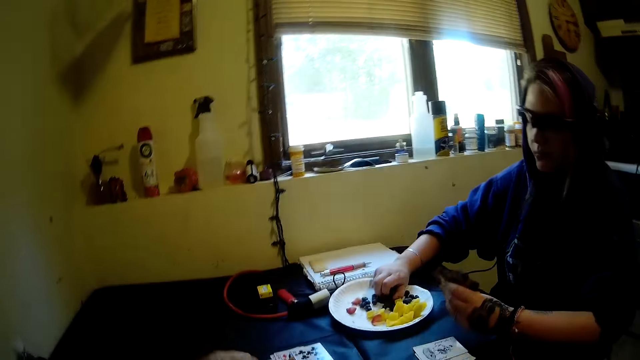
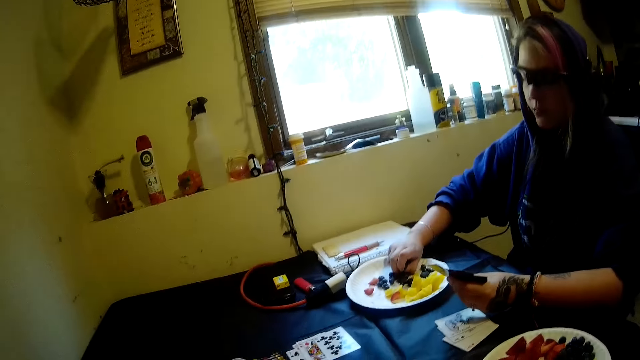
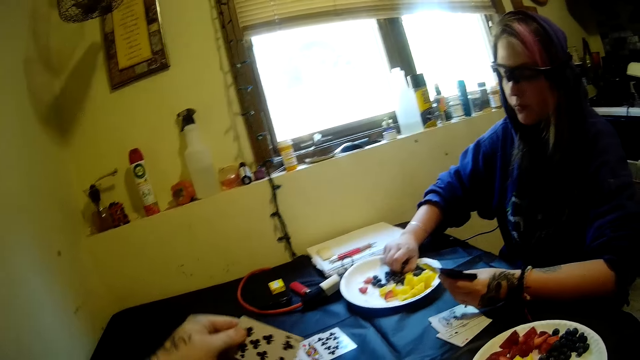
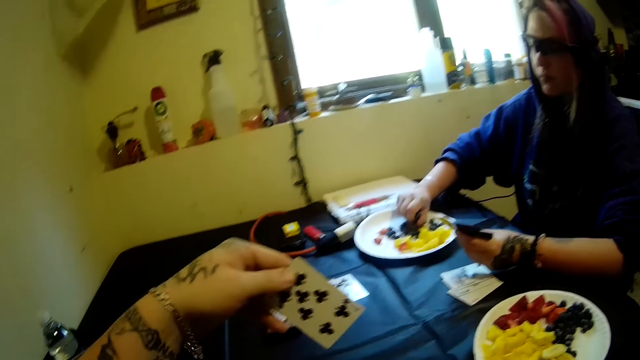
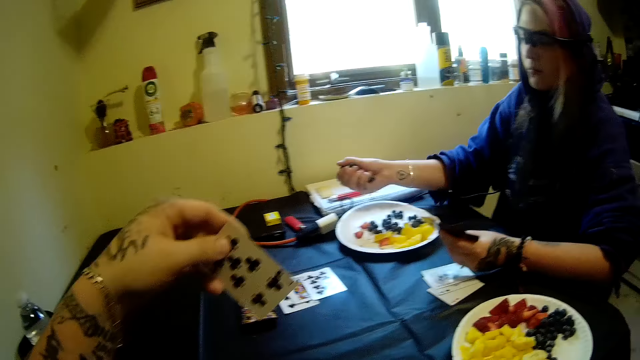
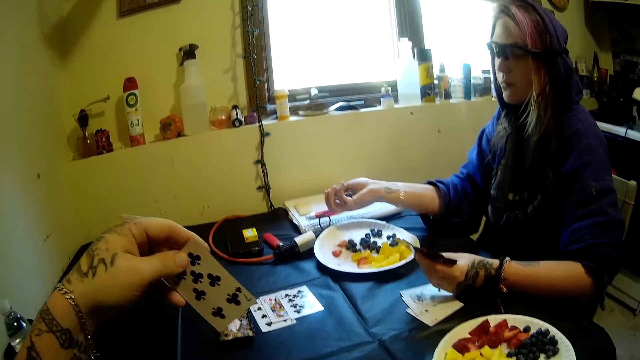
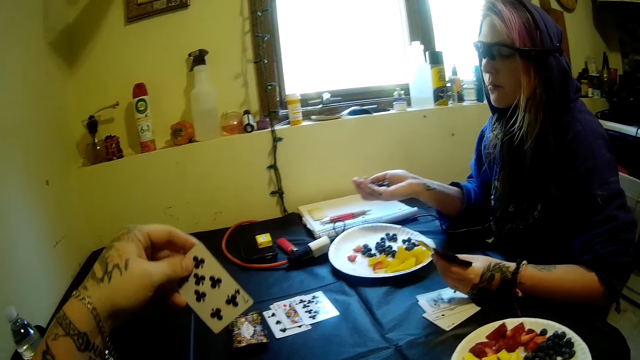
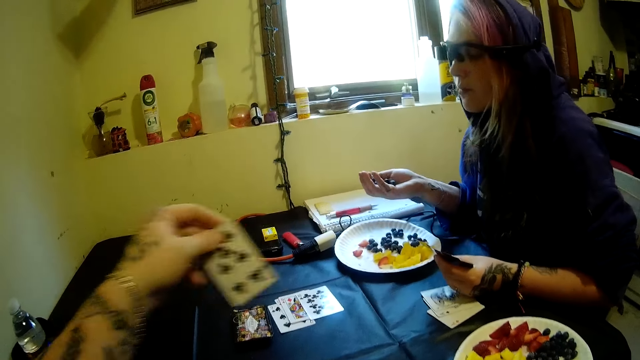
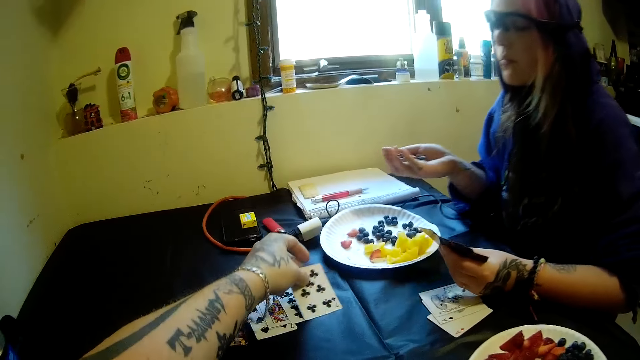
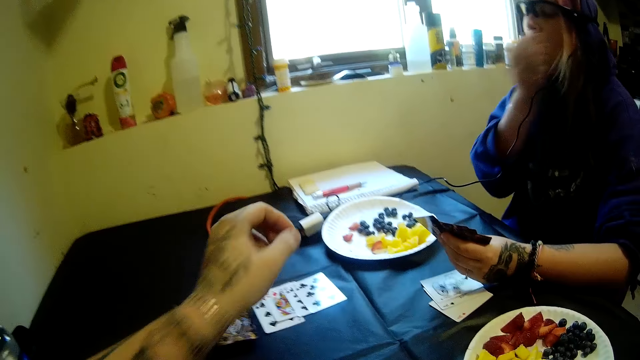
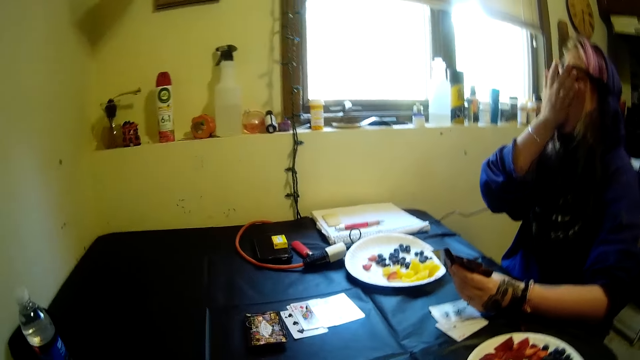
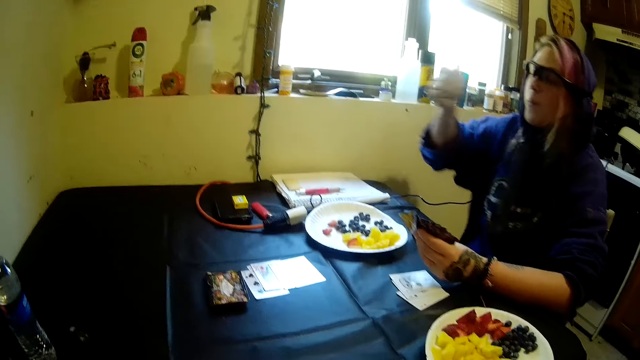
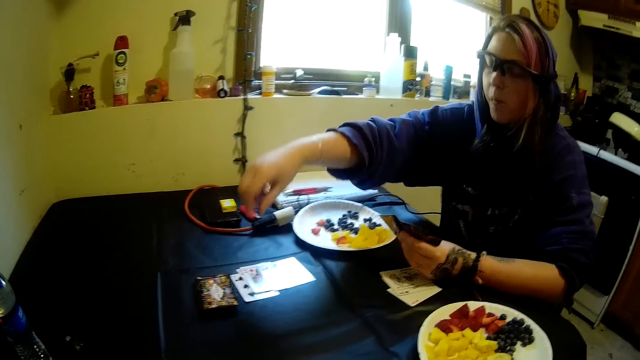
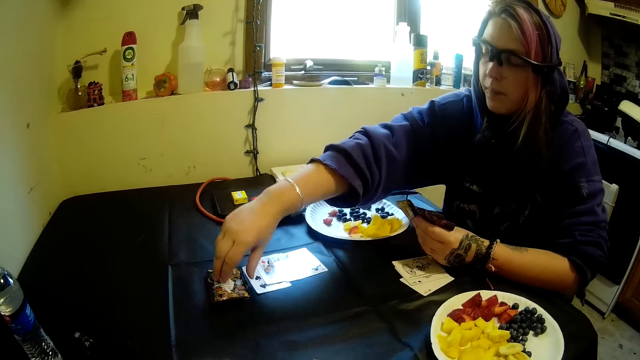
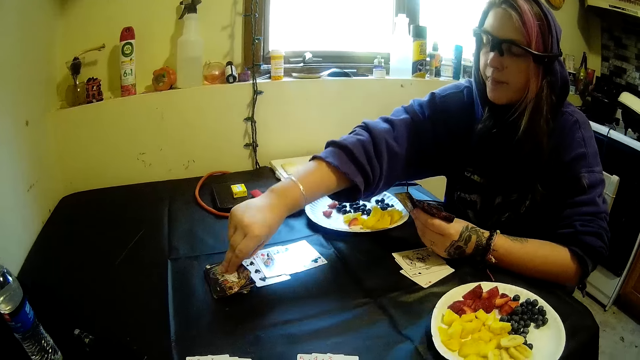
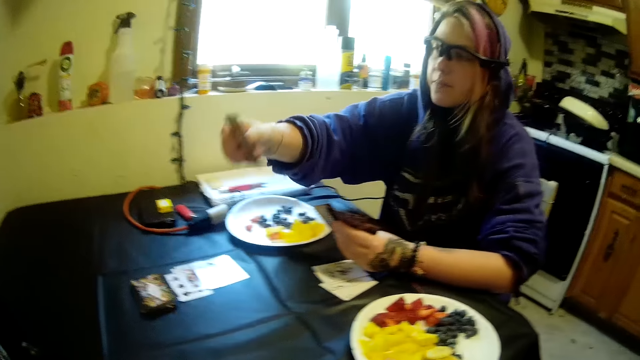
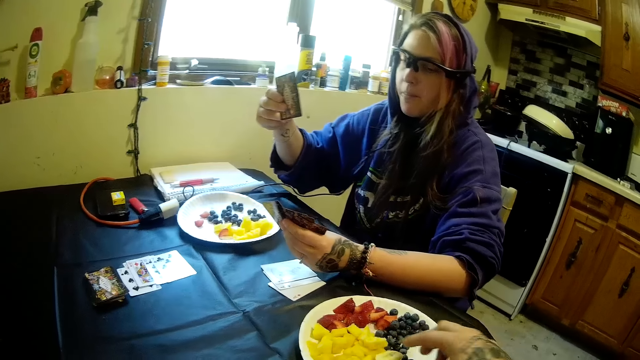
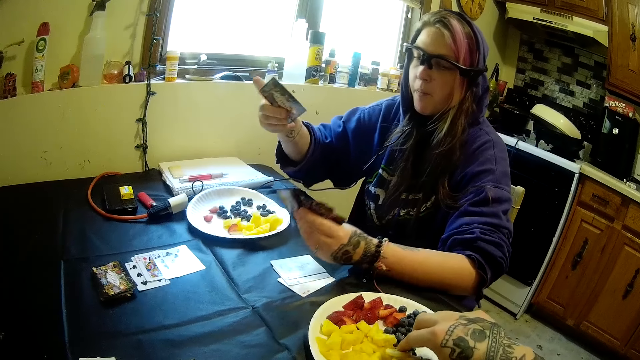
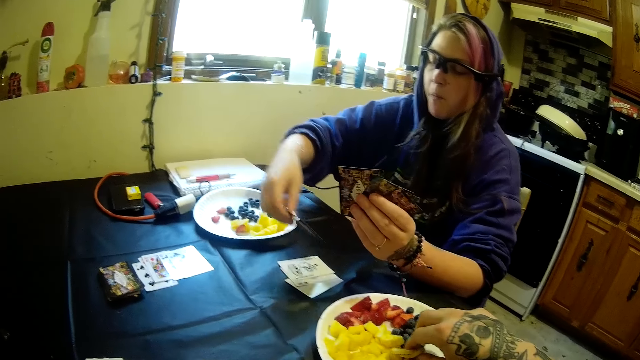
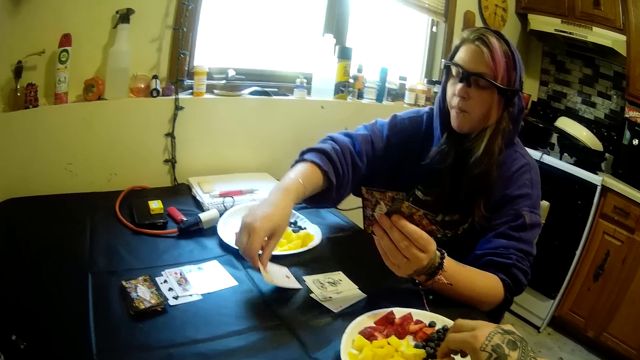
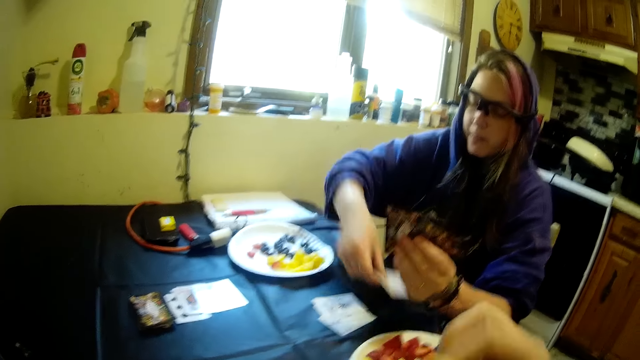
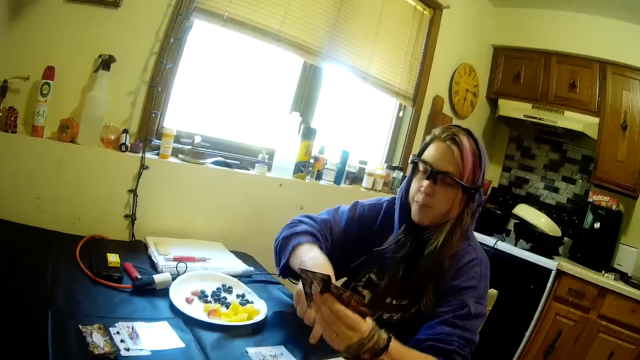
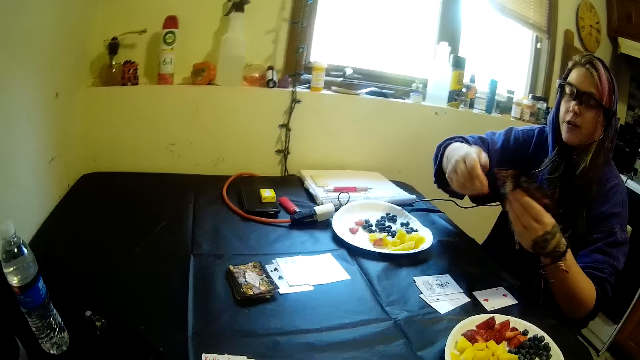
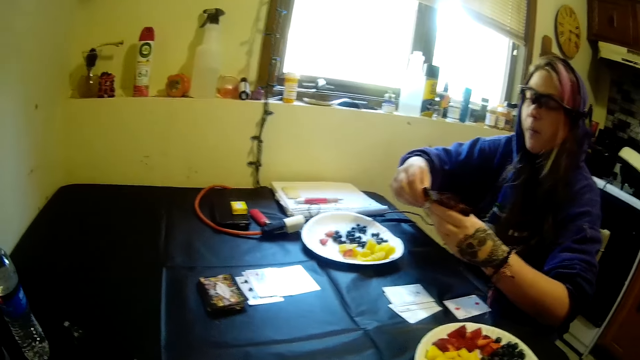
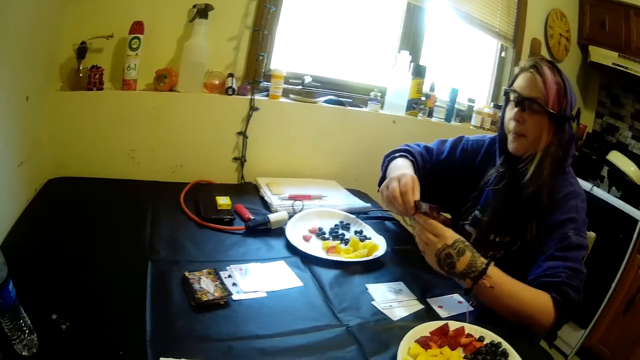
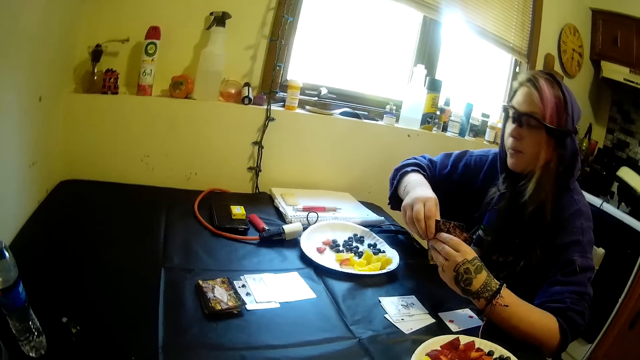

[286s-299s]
The woman moves fruits from the plastic plate on the table into her mouth with her right hand. The woman picks a fruit. The camera wearer holds a solitaire card. He drops the card on the table with his left hand. He holds the solitaire card on the table. The woman eats fruits. The woman picks another solitaire card from the stack of cards on the table with her right hand. The camera wearer picks fruit from the plastic plate on the table with his right hand. The woman drops the card on the table with her right hand.

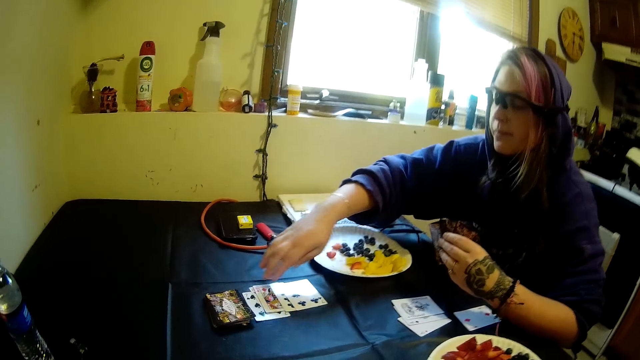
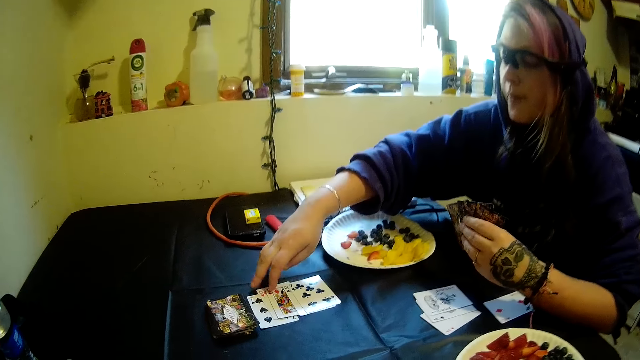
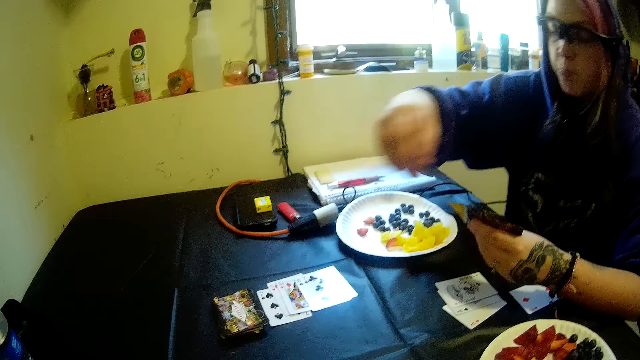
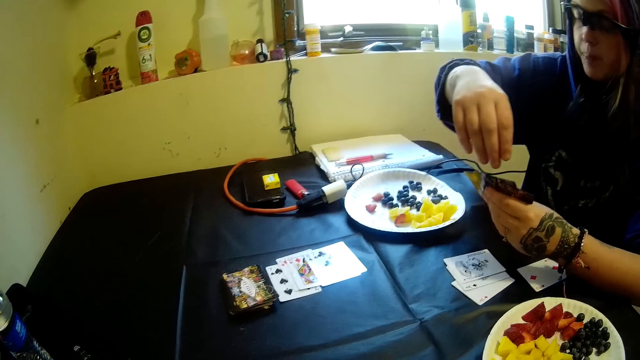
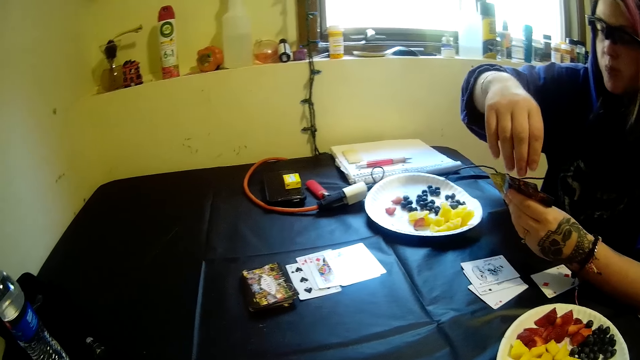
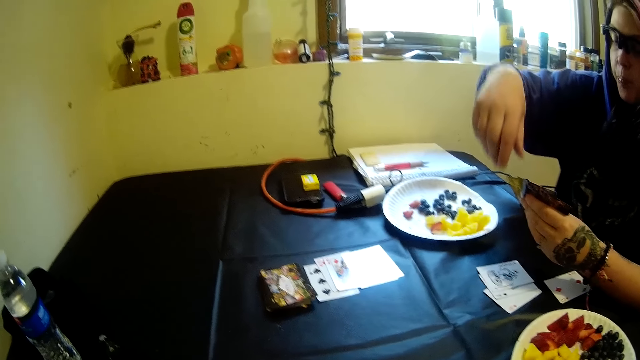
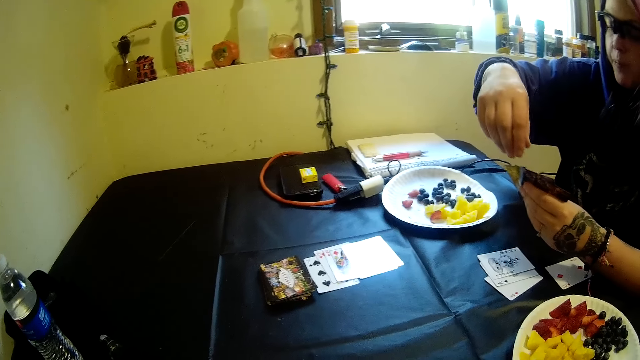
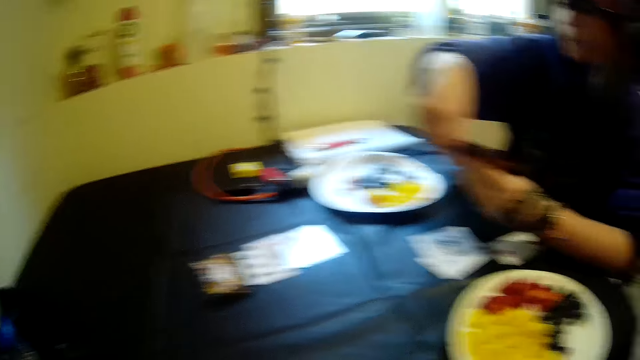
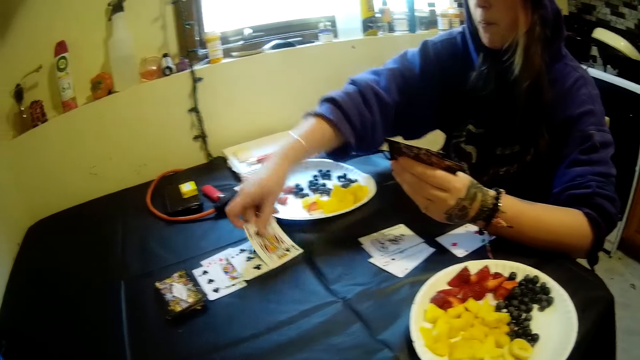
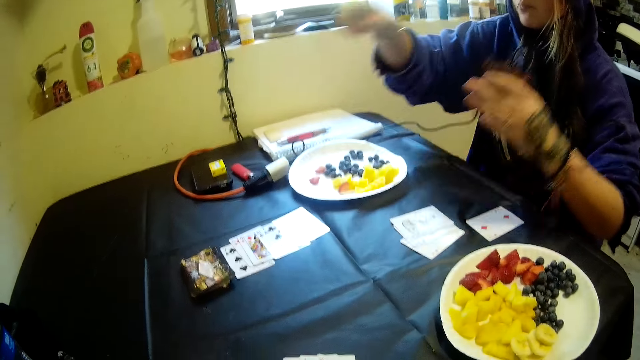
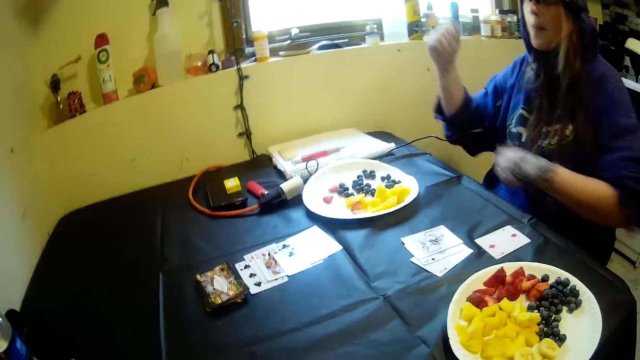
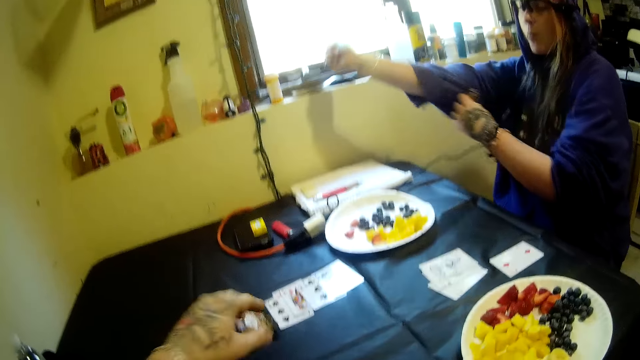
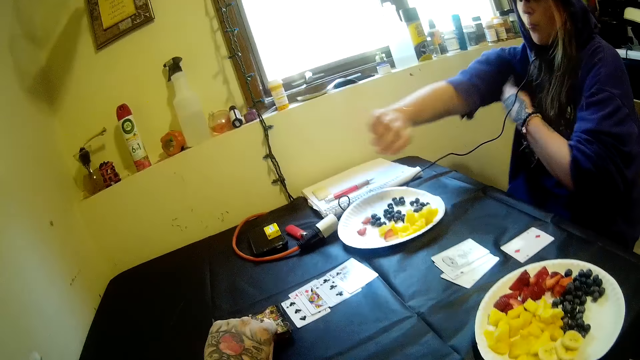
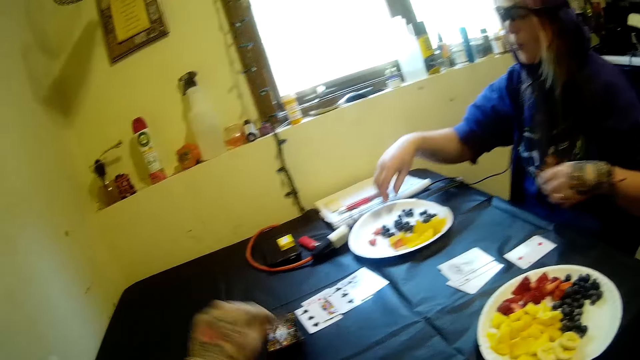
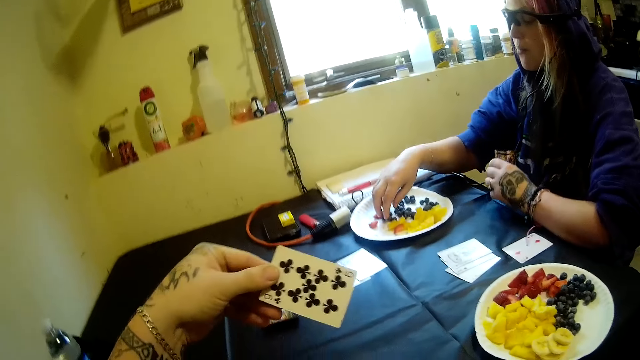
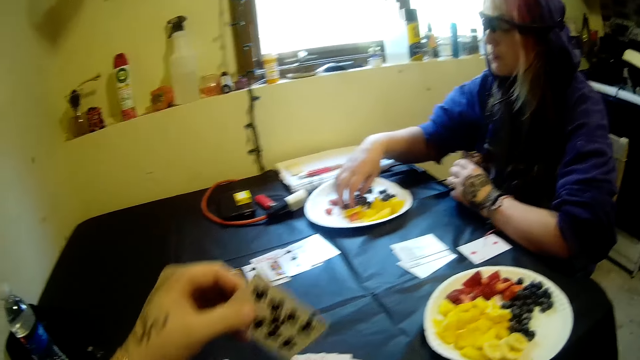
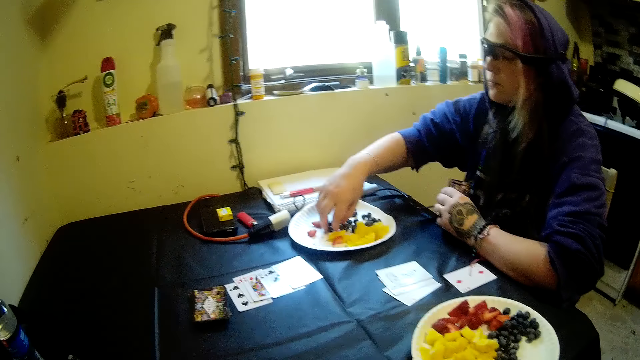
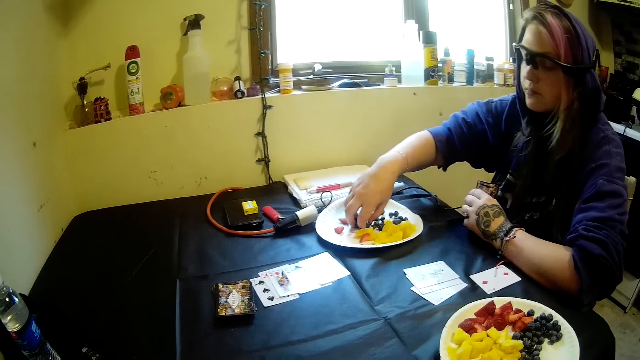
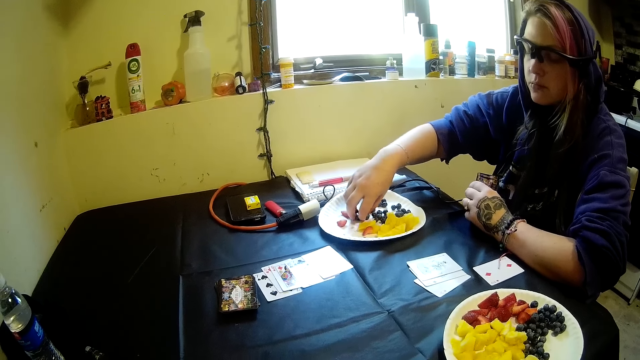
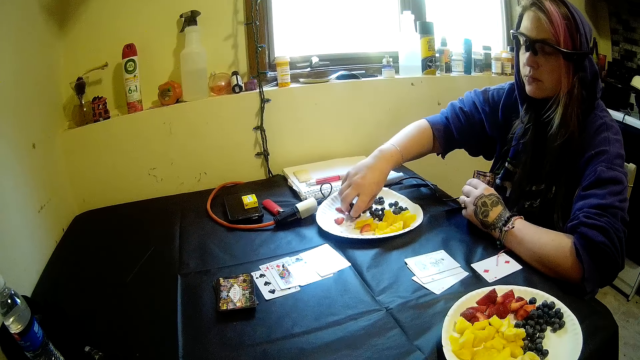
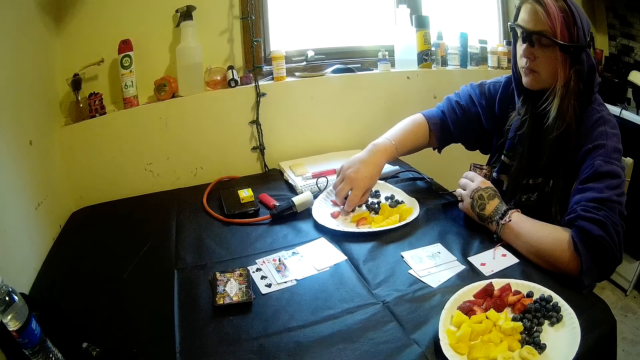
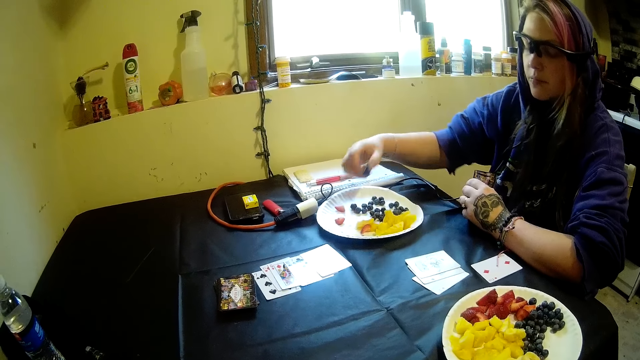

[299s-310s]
The woman touches the solitaire cards on the table with her right hand. The woman moves the card from her hand to the table with her right hand. The camera wearer picks a card from the stack of cards on the table with his left hand. The woman folds a sweater in her right hand. The woman moves fruits from the plastic plate on the table into her mouth with her right hand. The woman picks fruits.
